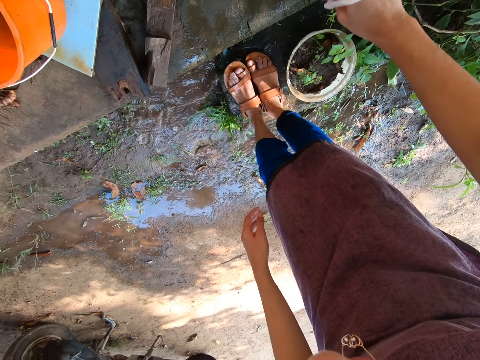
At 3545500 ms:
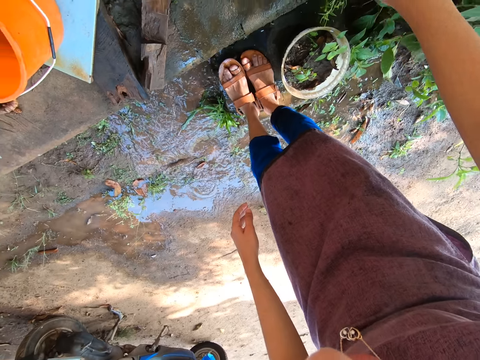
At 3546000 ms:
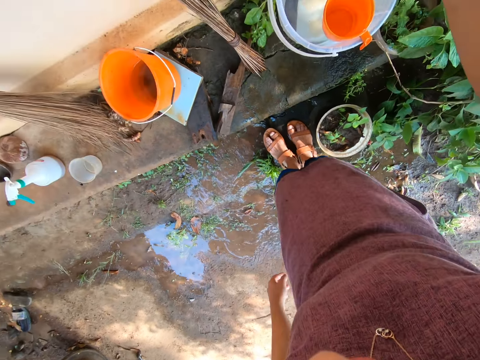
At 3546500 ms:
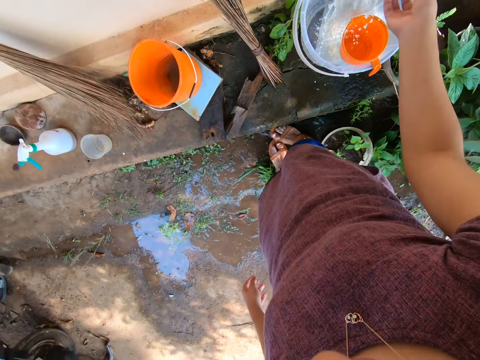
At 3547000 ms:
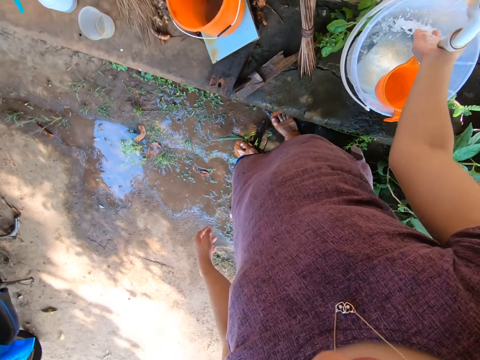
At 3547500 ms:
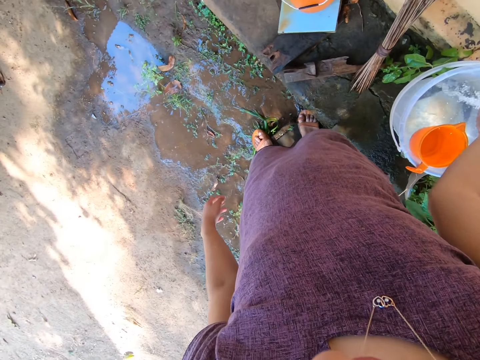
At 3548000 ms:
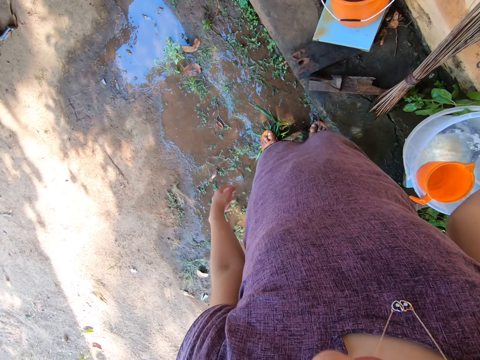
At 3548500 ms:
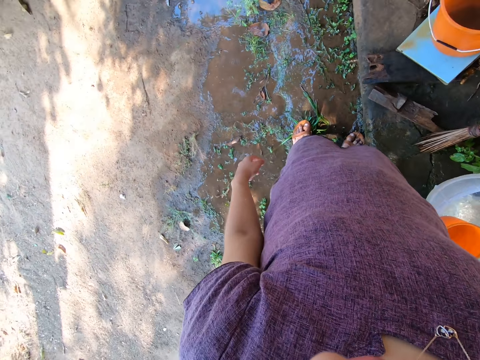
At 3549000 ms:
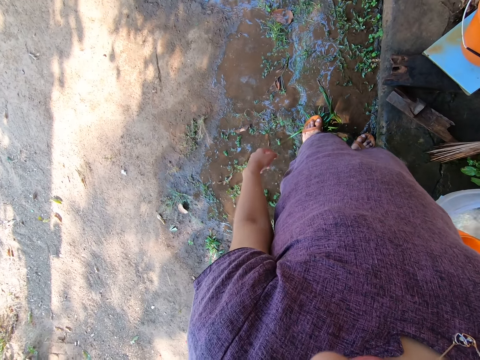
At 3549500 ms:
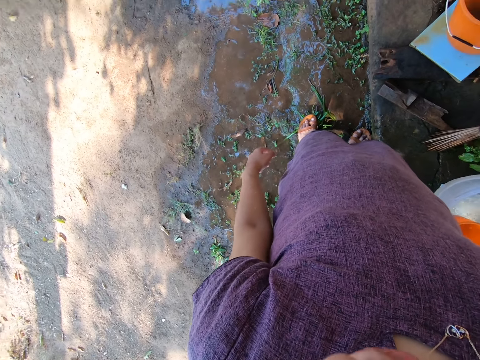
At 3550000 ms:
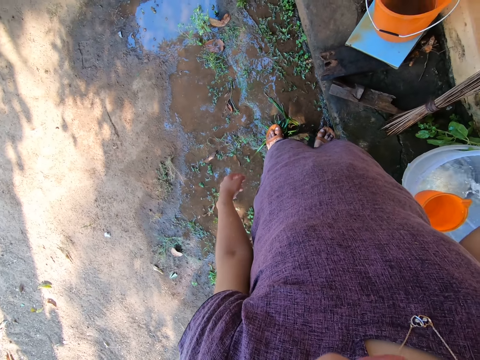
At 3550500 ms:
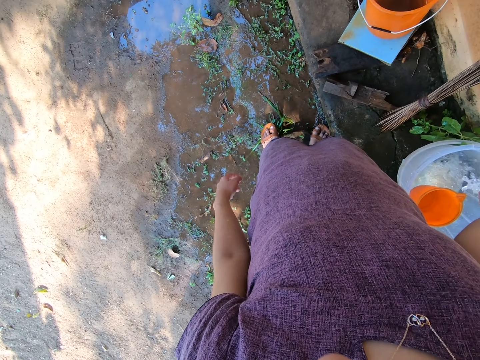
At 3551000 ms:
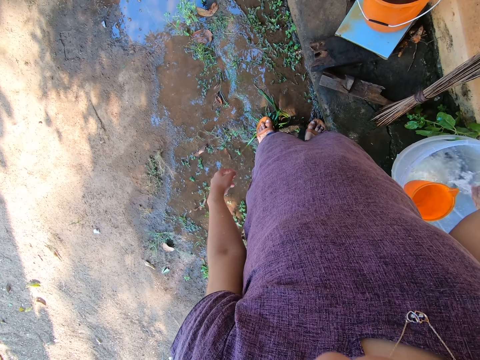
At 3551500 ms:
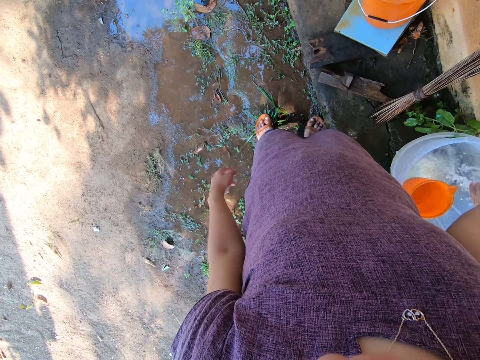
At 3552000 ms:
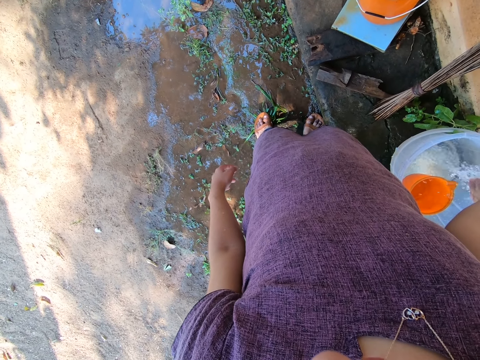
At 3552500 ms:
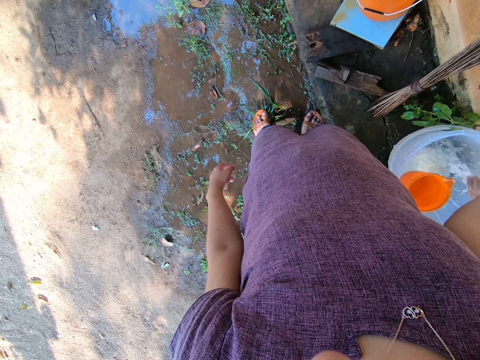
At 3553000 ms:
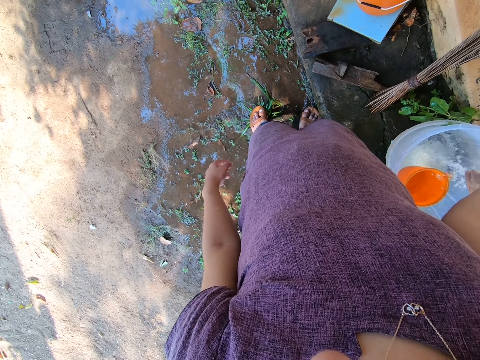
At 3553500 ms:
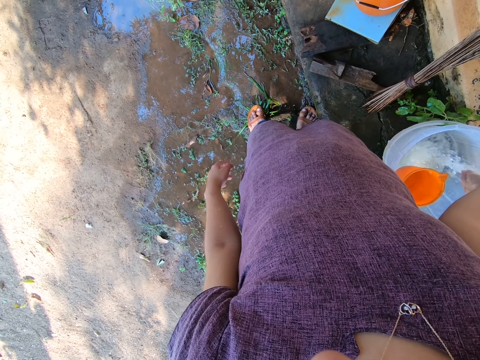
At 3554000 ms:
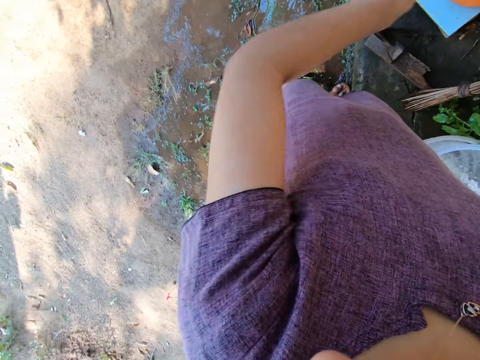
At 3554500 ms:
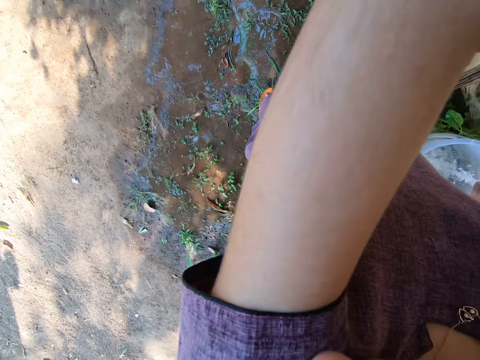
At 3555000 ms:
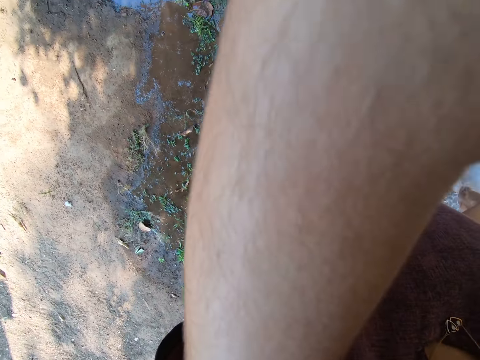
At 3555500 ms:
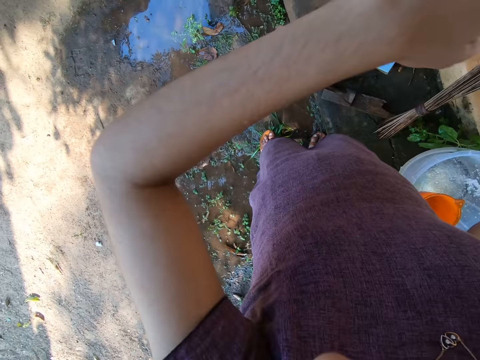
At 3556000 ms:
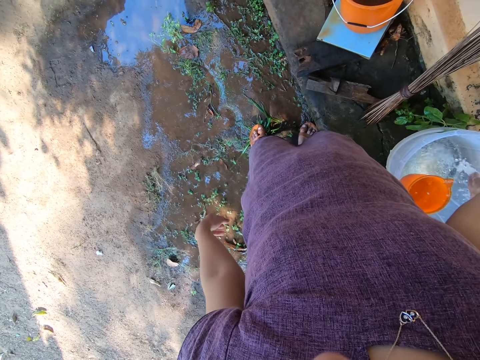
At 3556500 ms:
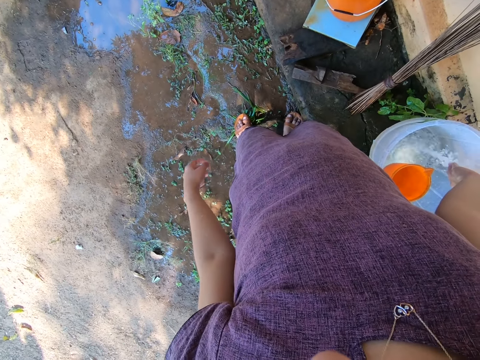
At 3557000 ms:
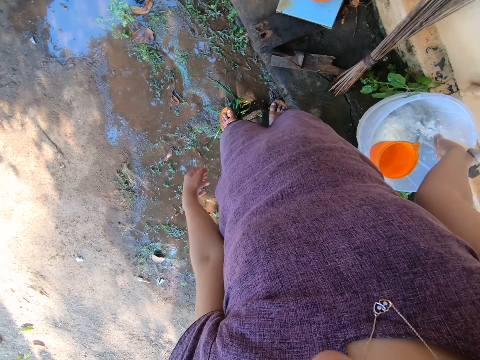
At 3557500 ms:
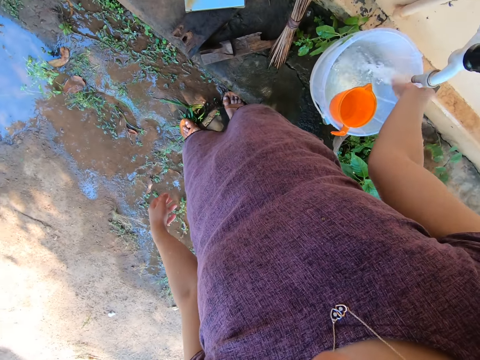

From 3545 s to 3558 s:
The camera wearer drops the bucket in her right hand on the floor. She opens the tap with her right hand. She washes her right hand with the water from the tap. She puts water in the bucket. She wipes her face with her left elbow.

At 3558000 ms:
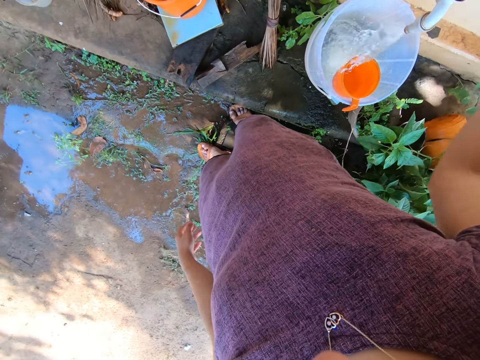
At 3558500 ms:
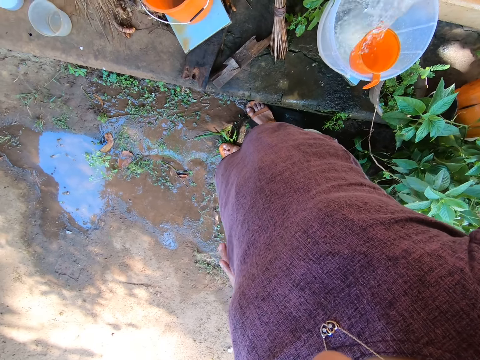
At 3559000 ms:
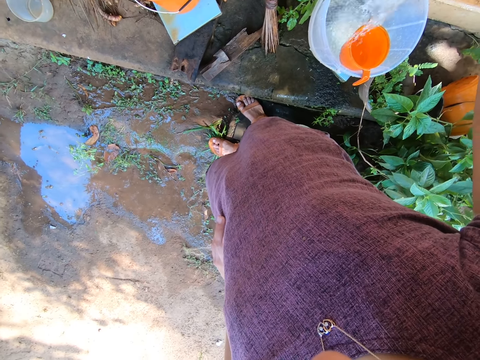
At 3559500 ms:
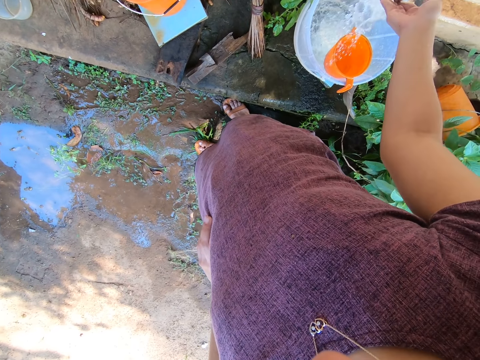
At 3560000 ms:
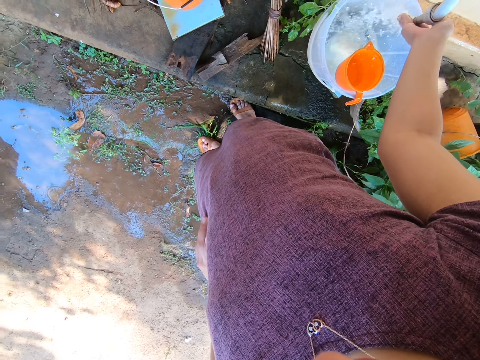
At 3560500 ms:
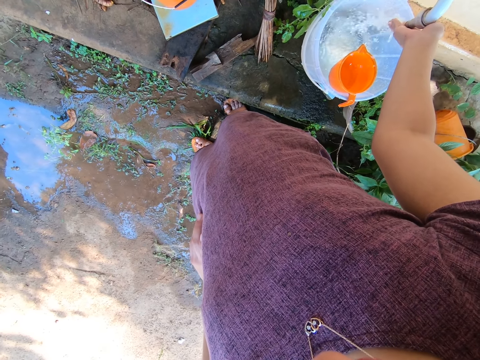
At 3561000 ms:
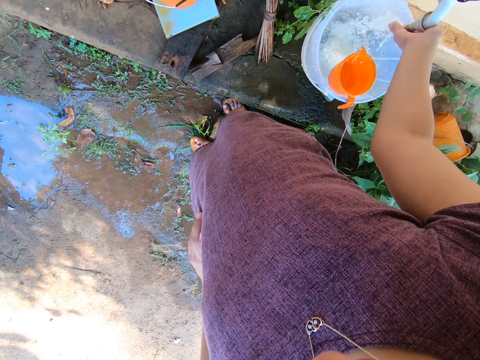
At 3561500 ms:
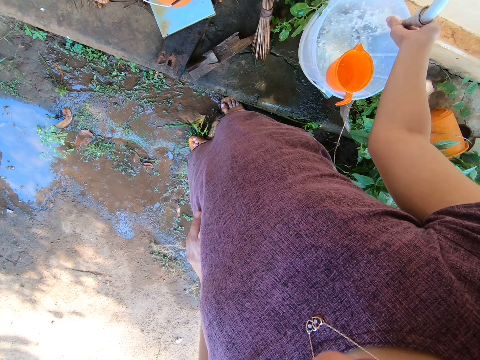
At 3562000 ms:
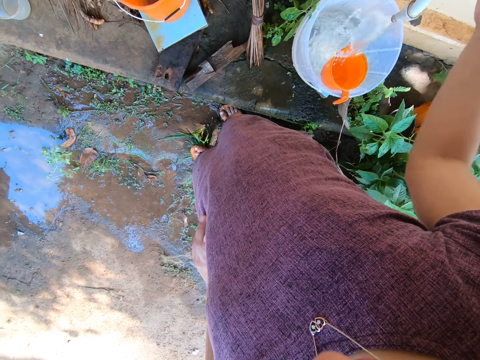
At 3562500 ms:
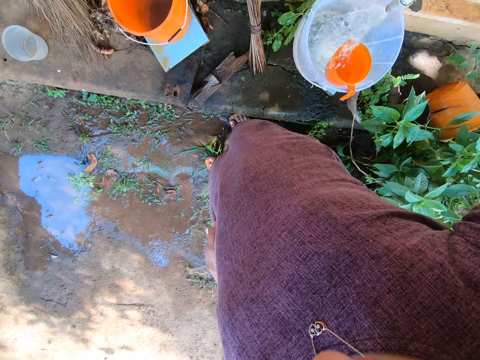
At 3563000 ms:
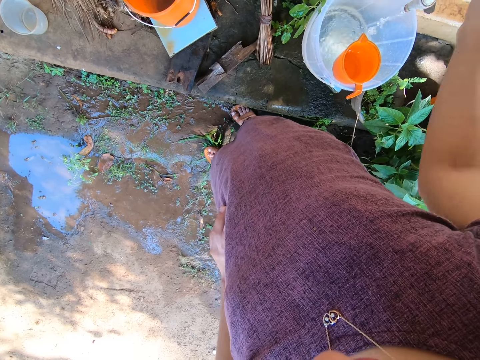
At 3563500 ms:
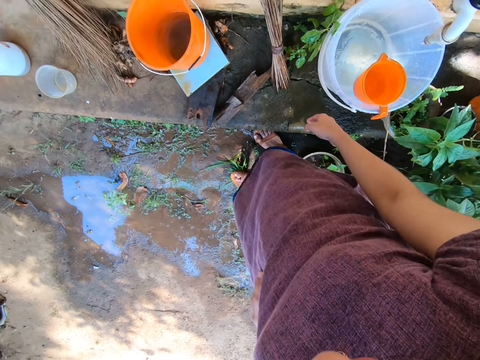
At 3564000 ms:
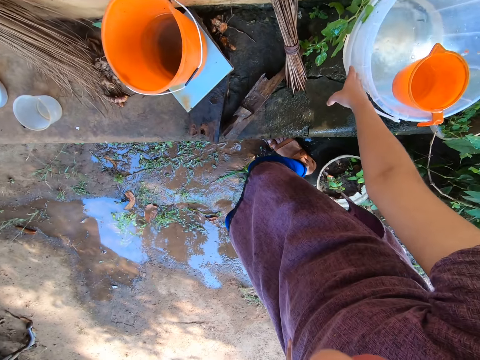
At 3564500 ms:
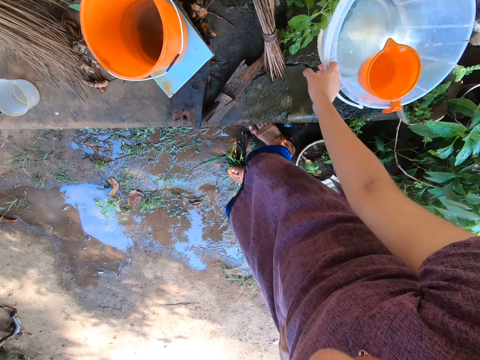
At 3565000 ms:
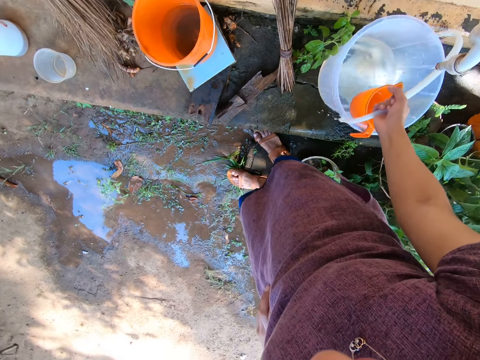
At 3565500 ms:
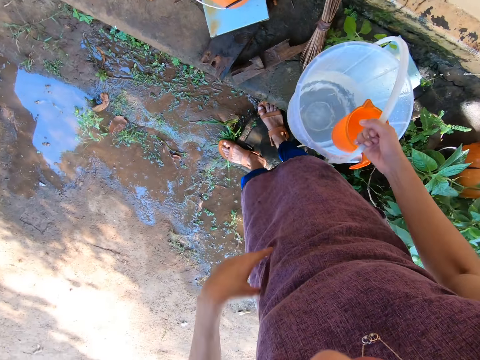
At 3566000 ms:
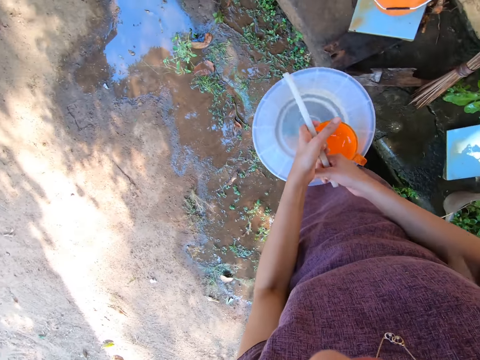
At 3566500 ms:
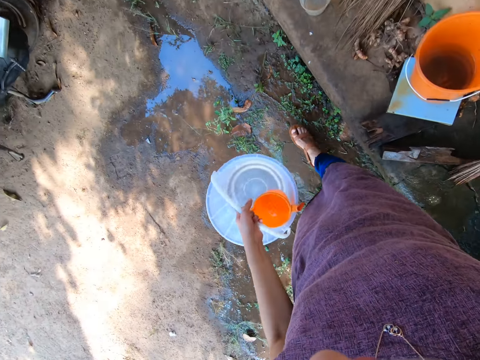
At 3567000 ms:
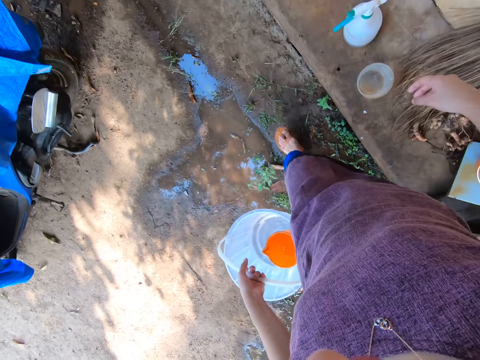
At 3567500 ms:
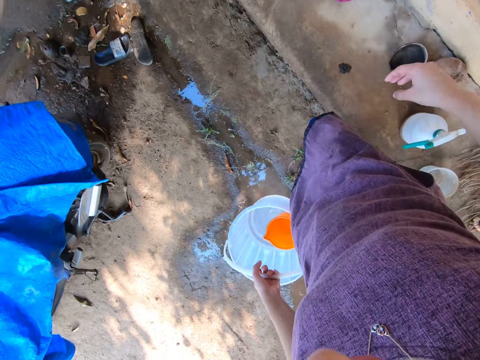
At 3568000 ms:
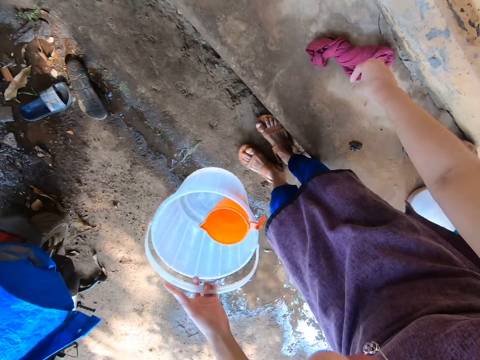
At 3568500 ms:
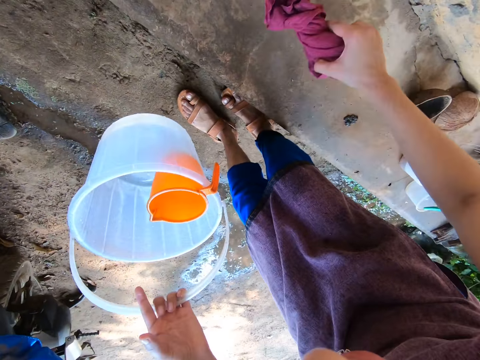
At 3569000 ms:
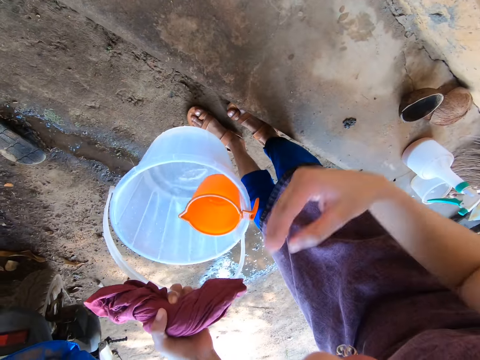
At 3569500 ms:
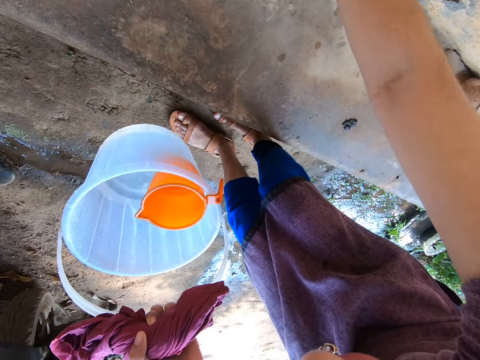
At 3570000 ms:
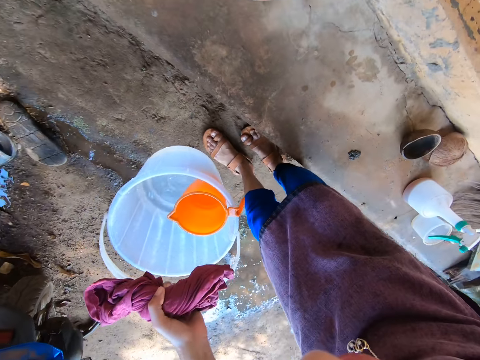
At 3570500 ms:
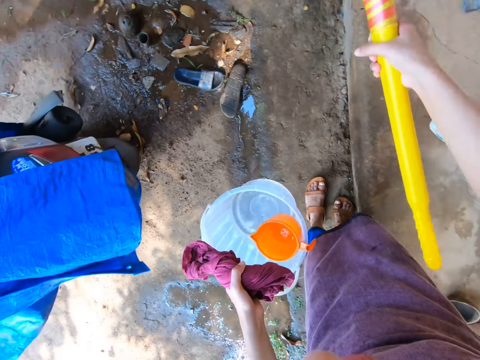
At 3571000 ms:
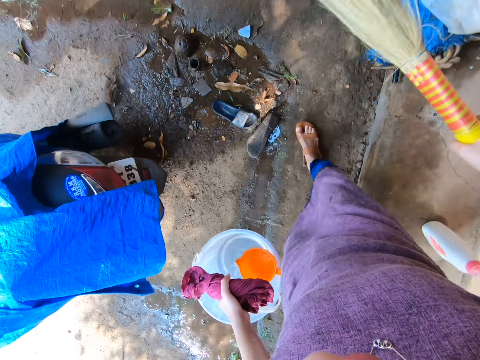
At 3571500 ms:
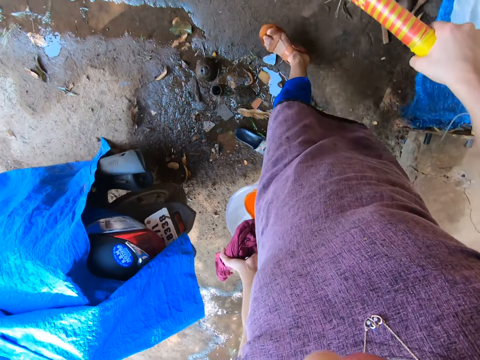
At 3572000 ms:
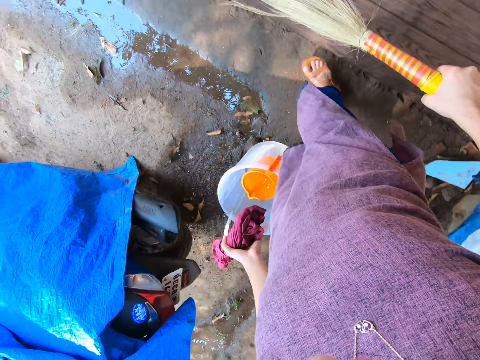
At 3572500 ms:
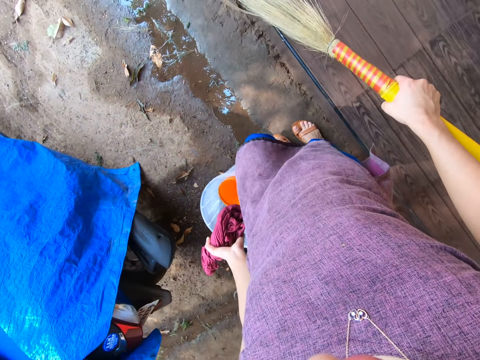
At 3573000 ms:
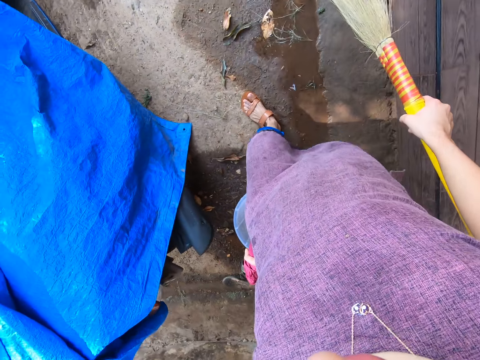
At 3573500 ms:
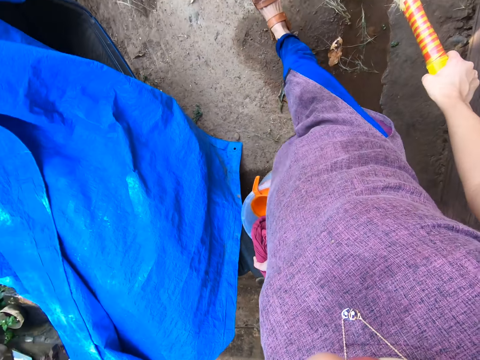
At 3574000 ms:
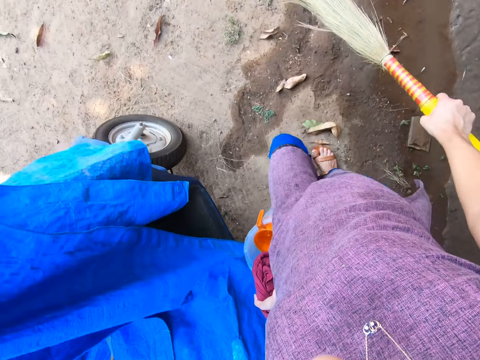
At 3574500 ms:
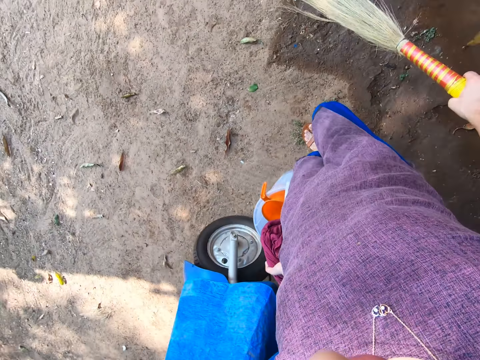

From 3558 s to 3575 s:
The camera wearer touches the nozzle of the tap with her right hand. She touches water from the tap with her right hand. She closes the tap with her right hand. She carries the bucket of water from the floor with her right hand and passes the bucket of water in her right hand to her left hand. She picks the cloth from the floor with her right hand and passes the cloth from her right hand to her left hand. She picks a broom from the floor with her right hand. She carries the broom with her right hand.
